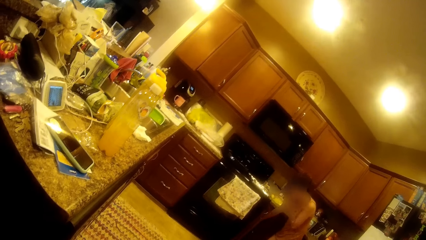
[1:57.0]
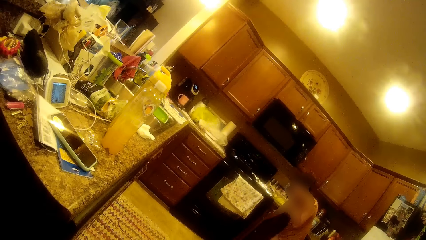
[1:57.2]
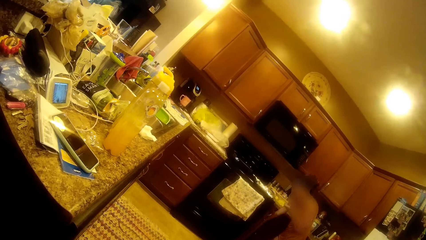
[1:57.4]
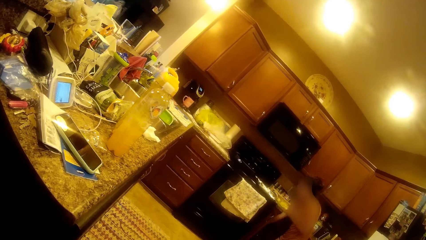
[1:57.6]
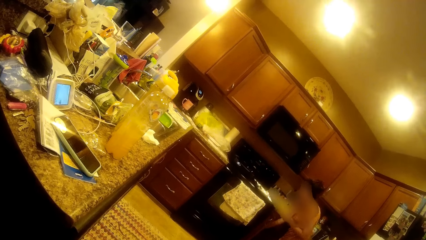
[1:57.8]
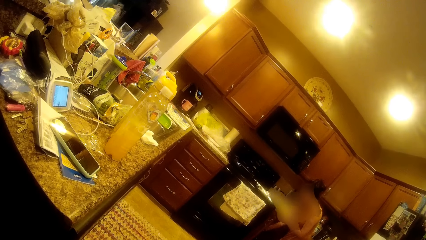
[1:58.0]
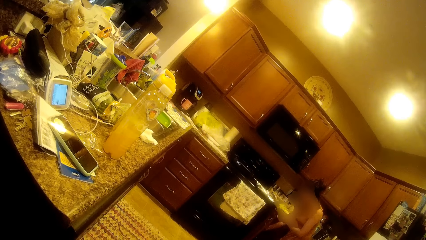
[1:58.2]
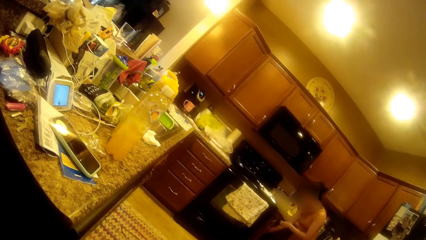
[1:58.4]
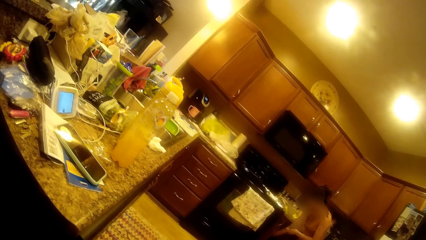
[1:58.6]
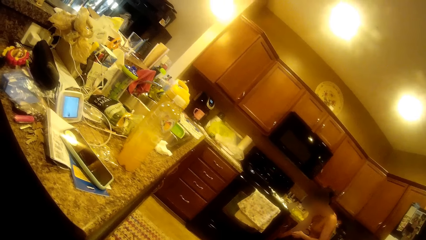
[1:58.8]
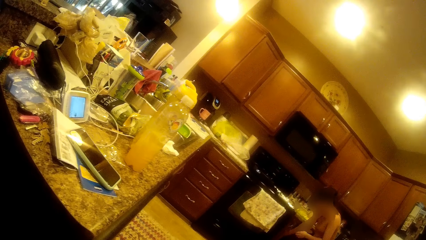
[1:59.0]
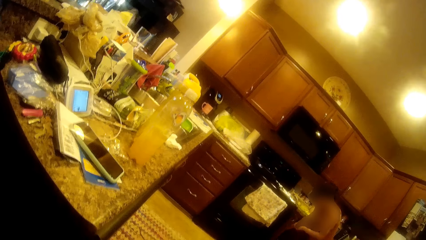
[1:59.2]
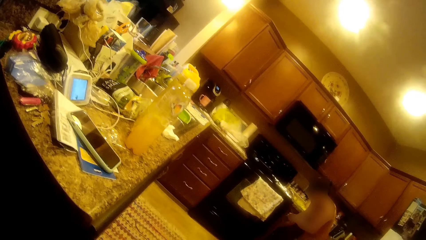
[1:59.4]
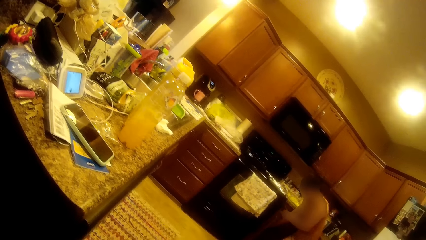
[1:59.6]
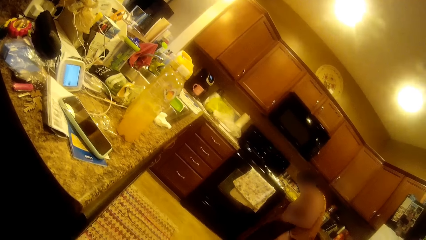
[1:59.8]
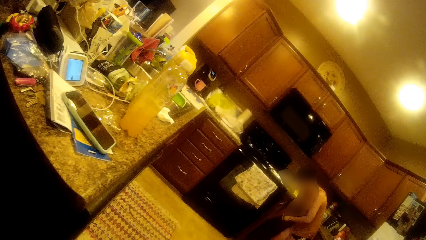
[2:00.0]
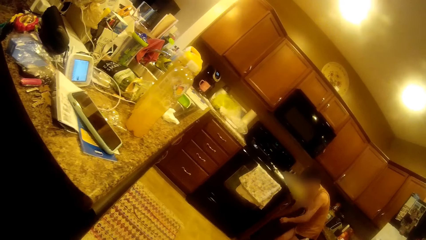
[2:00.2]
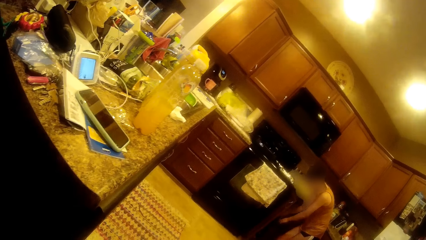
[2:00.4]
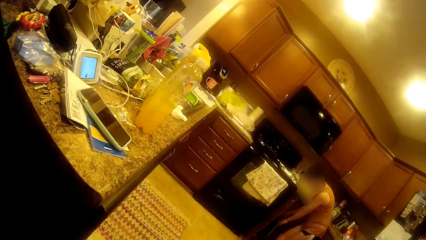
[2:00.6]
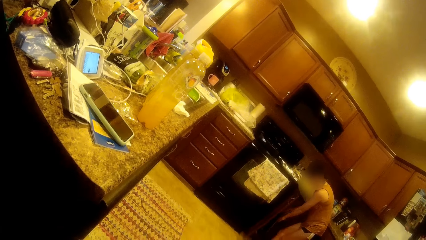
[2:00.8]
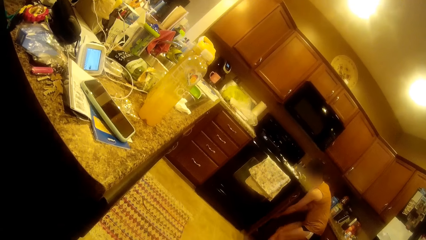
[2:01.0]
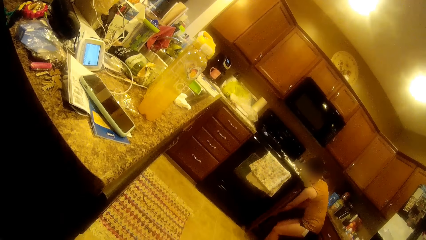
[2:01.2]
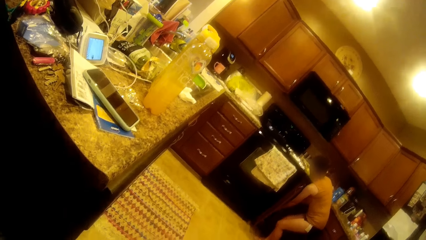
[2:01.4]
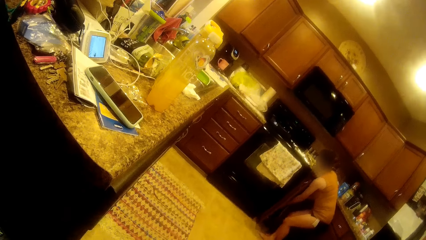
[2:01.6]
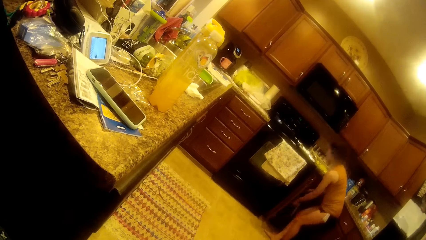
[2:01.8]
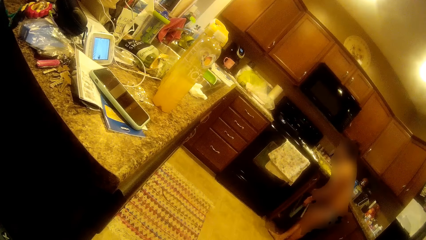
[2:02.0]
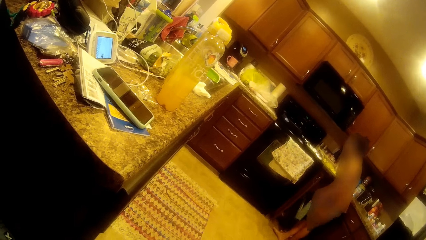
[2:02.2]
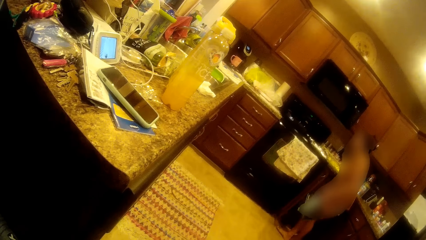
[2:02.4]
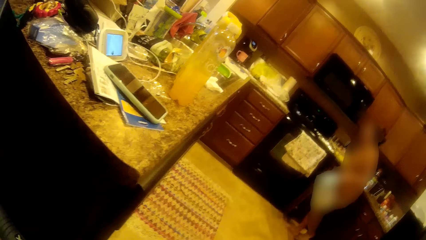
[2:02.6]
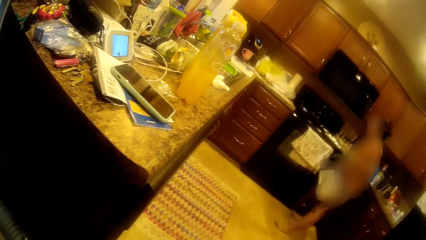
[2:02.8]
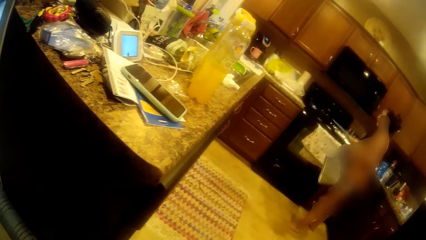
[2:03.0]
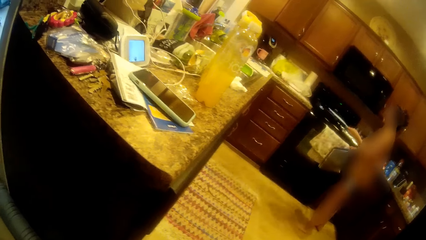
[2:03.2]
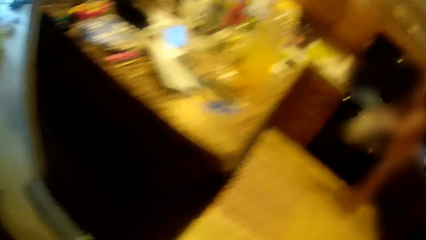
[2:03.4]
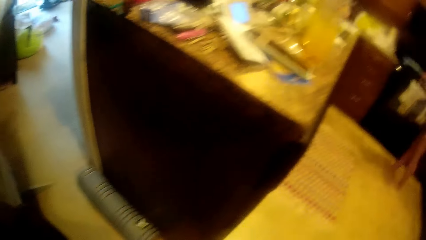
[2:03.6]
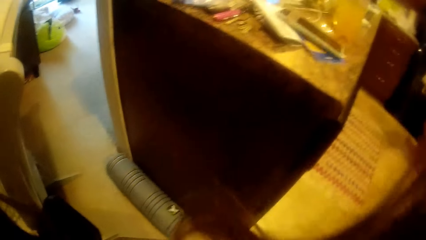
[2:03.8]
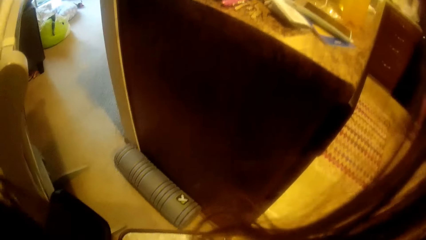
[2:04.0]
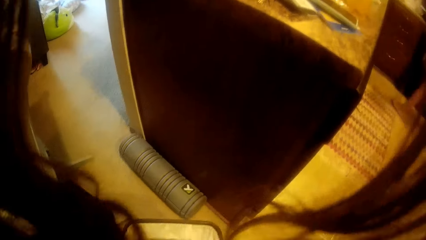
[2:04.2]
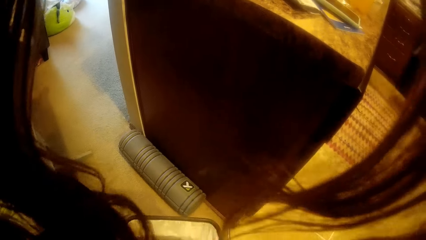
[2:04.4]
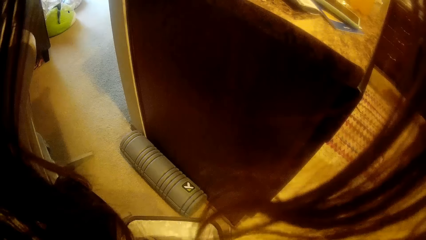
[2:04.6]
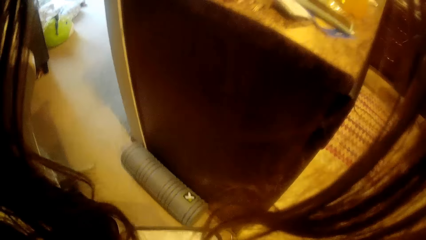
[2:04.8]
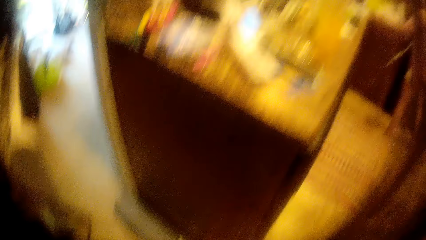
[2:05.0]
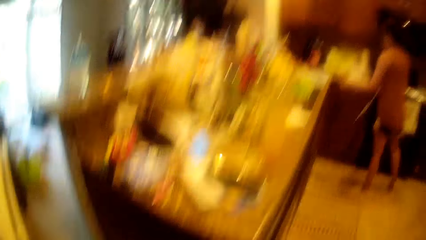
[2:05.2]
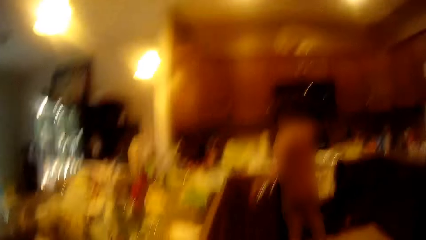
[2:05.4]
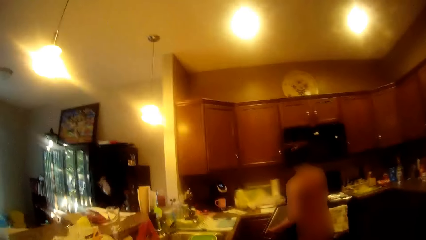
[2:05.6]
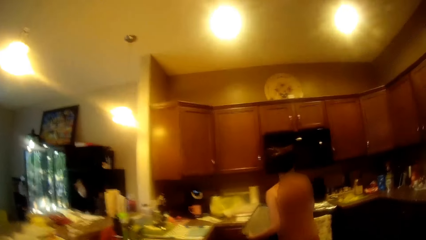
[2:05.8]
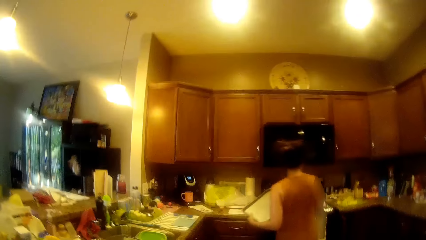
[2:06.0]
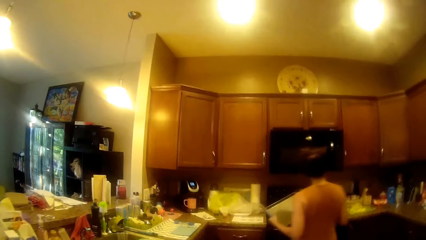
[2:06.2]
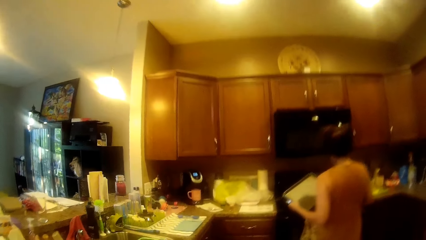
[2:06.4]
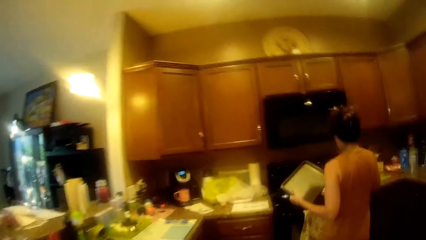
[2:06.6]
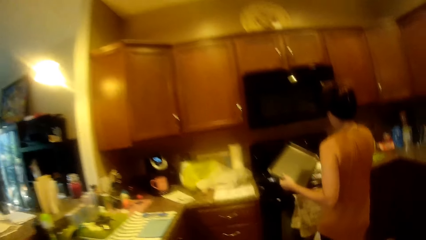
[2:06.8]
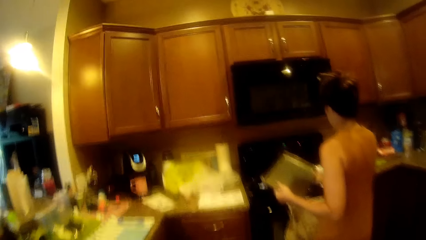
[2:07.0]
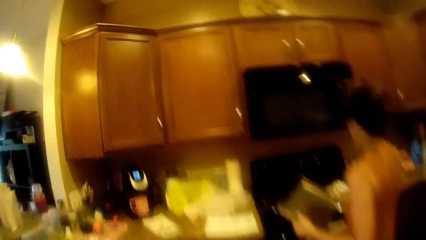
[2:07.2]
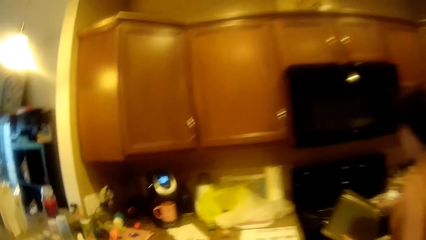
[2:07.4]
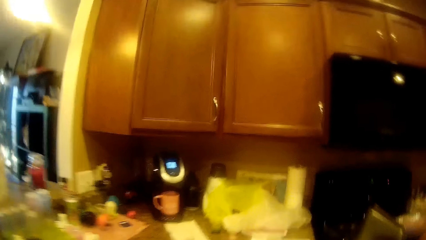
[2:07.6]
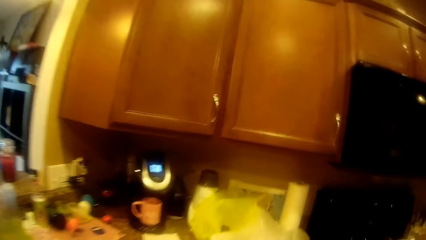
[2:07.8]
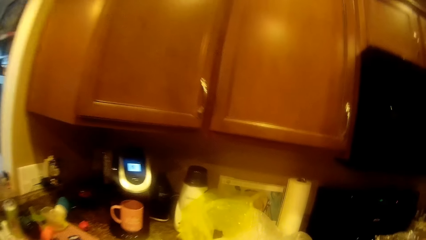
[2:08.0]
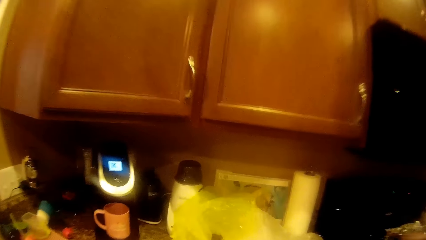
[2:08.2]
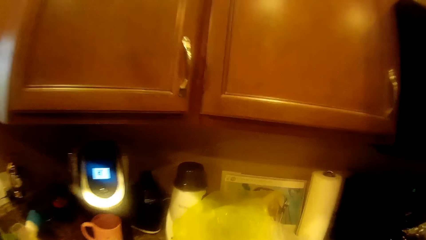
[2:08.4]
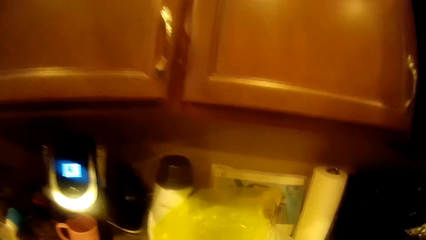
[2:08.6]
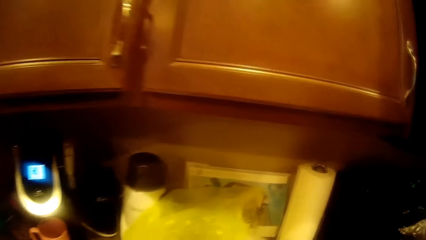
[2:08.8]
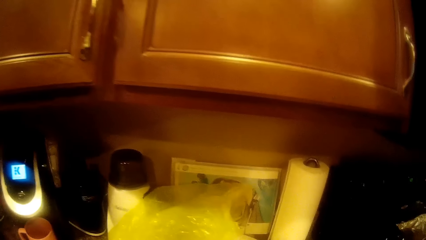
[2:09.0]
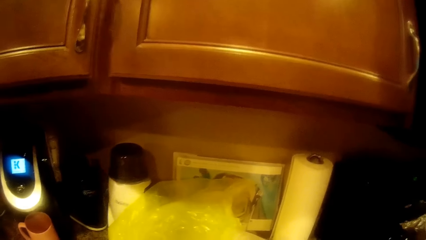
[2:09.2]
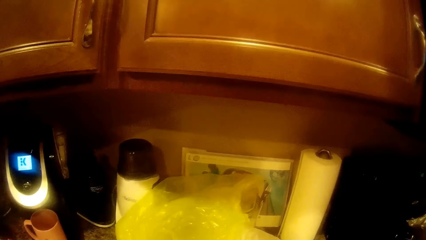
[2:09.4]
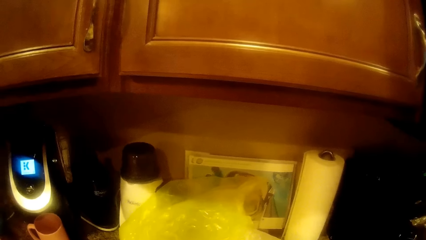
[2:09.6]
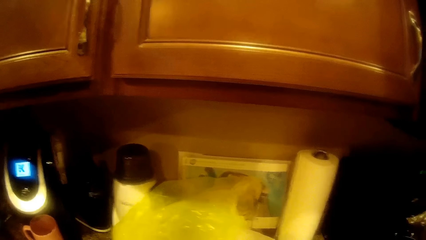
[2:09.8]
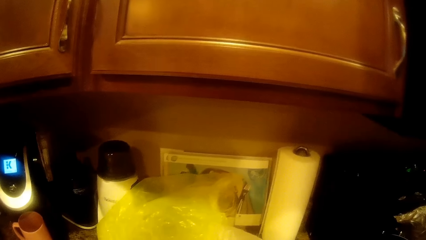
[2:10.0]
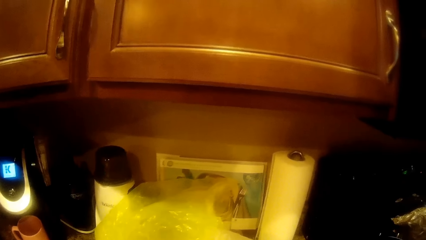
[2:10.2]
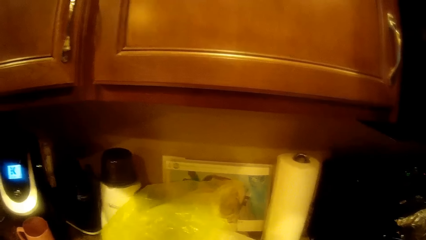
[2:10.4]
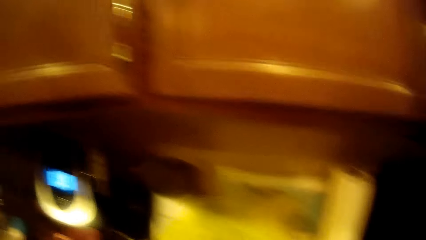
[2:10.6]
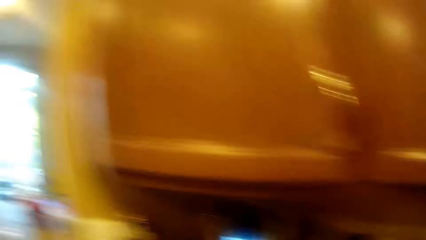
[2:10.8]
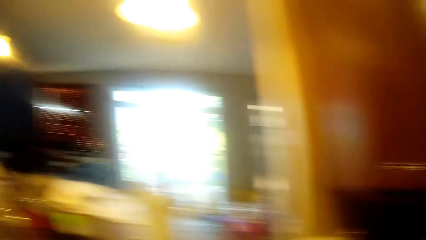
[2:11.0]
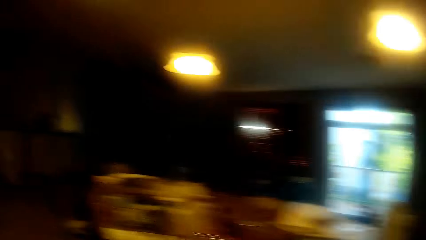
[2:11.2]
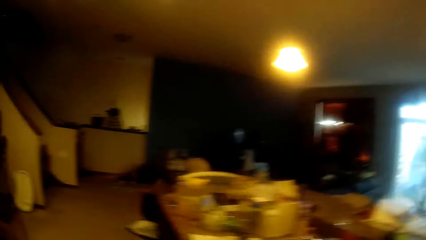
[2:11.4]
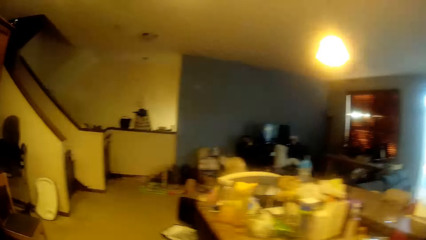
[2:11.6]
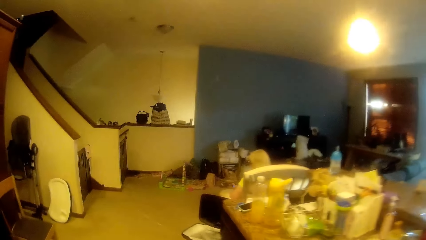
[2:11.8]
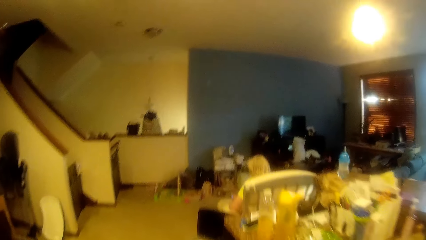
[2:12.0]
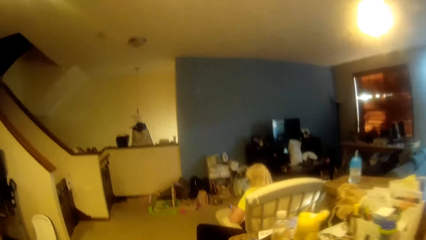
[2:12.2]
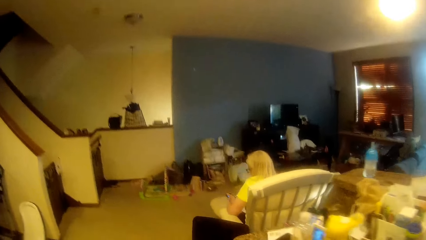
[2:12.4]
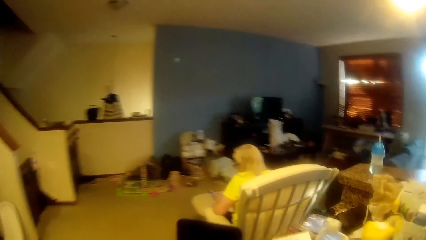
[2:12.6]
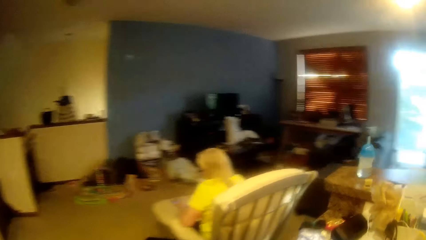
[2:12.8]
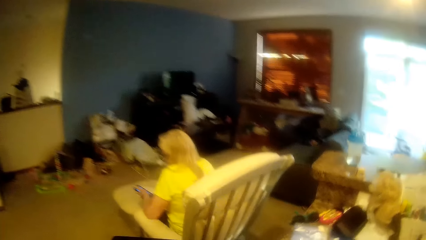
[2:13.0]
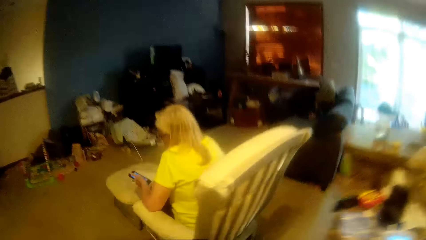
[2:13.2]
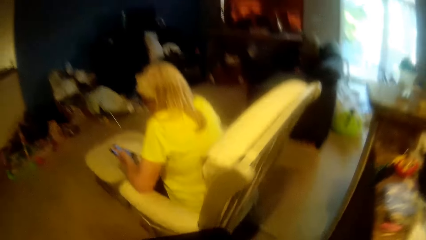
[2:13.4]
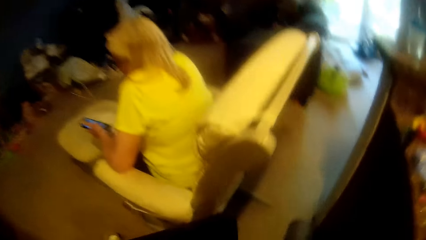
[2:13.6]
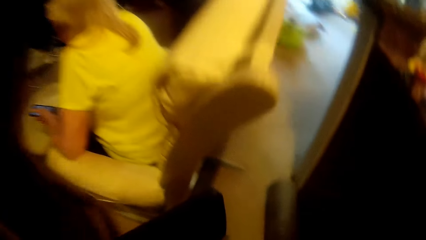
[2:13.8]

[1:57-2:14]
A woman takes out a tray from the drawer. The woman holds the tray. The woman walks towards the sink. The camera wearer walks around the kitchen. They walk towards the gas cooker. The woman walks towards the gas cooker. The camera wearer walks towards another woman.
